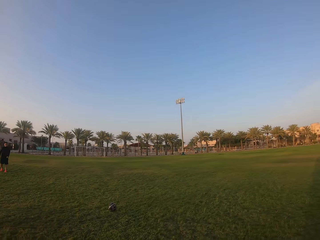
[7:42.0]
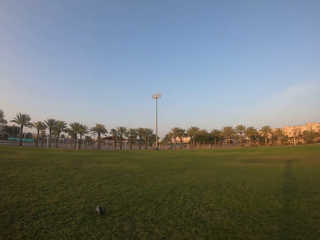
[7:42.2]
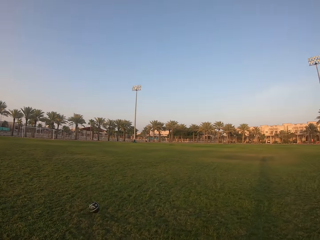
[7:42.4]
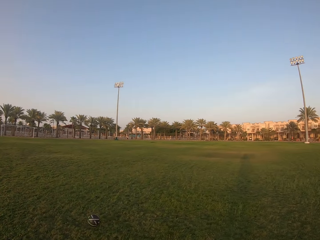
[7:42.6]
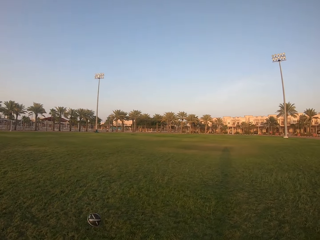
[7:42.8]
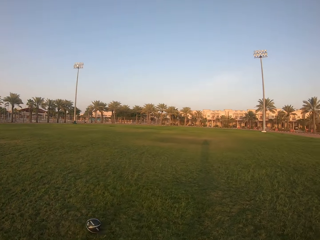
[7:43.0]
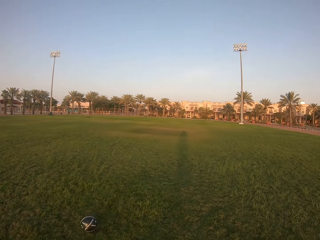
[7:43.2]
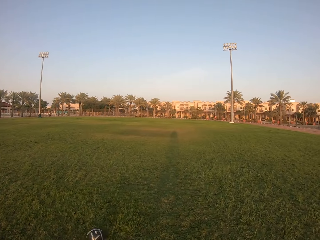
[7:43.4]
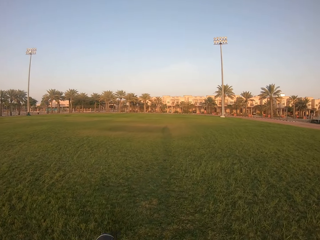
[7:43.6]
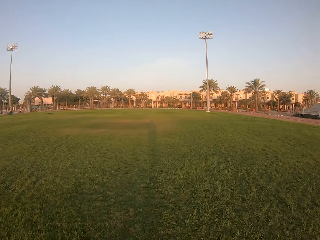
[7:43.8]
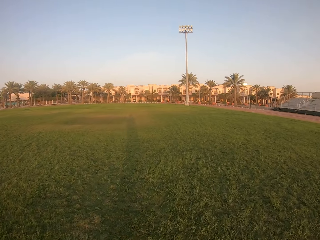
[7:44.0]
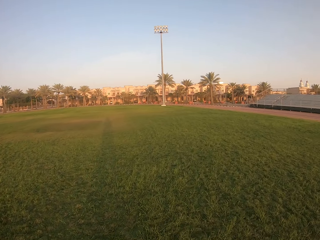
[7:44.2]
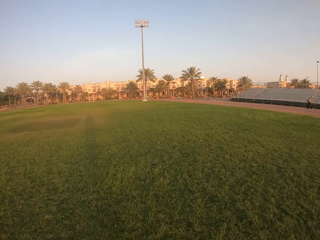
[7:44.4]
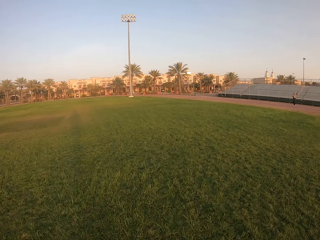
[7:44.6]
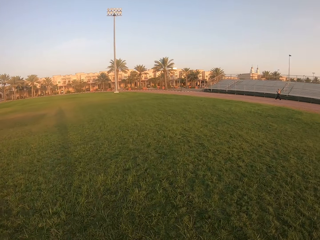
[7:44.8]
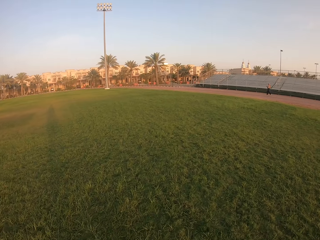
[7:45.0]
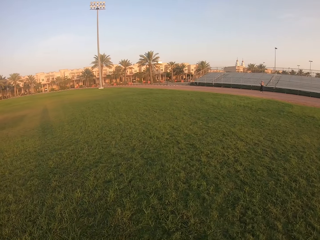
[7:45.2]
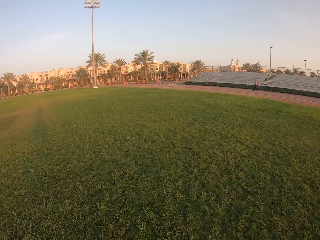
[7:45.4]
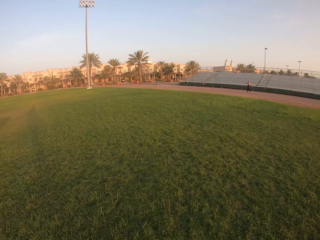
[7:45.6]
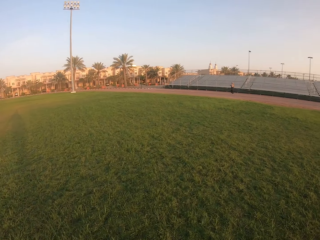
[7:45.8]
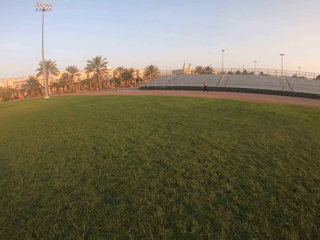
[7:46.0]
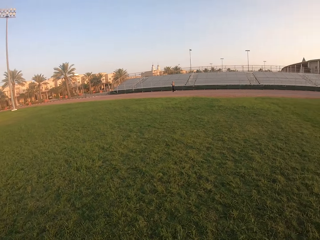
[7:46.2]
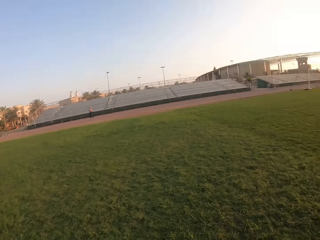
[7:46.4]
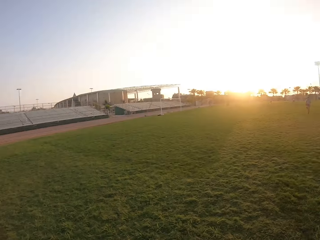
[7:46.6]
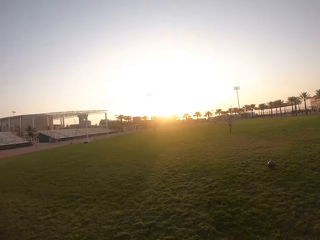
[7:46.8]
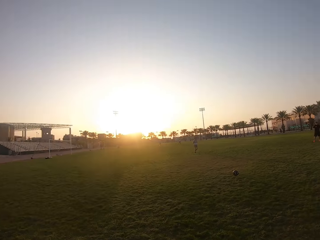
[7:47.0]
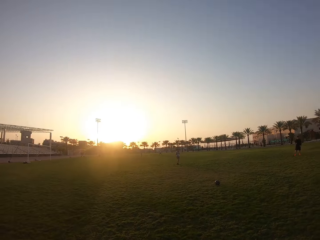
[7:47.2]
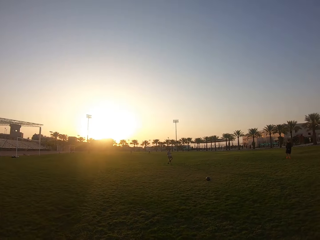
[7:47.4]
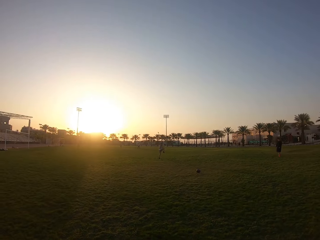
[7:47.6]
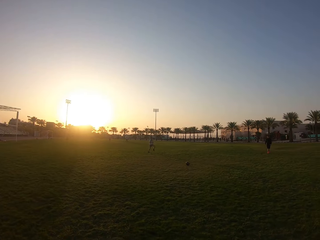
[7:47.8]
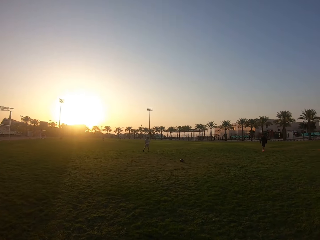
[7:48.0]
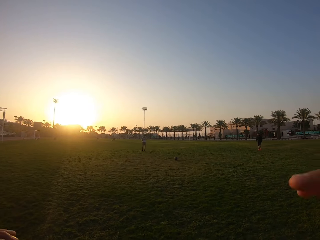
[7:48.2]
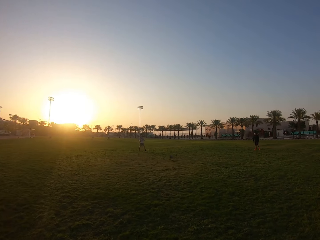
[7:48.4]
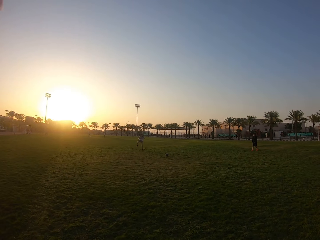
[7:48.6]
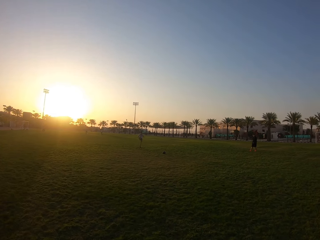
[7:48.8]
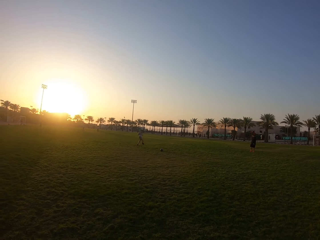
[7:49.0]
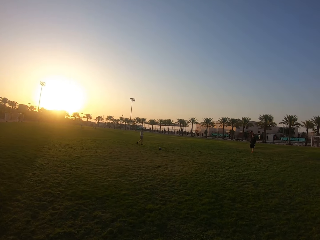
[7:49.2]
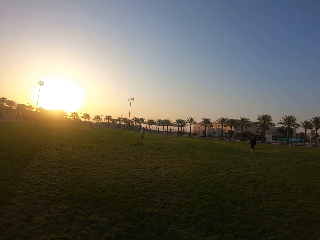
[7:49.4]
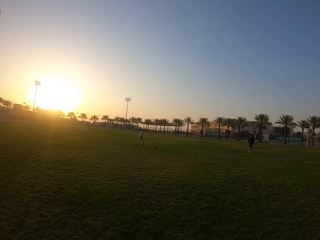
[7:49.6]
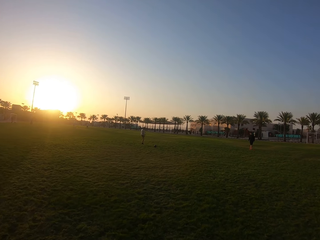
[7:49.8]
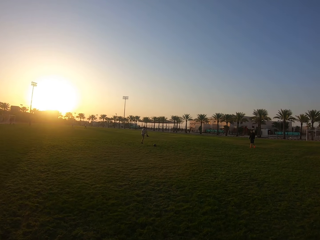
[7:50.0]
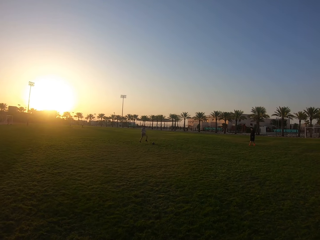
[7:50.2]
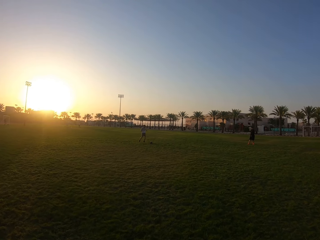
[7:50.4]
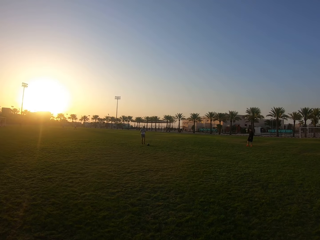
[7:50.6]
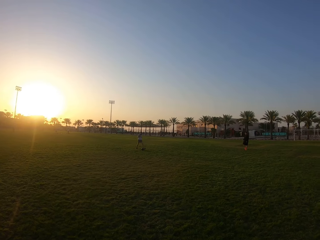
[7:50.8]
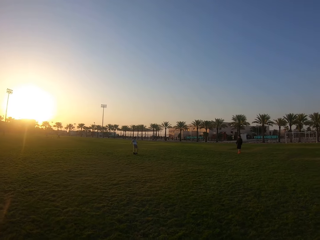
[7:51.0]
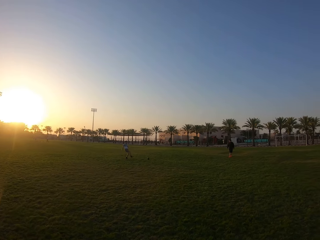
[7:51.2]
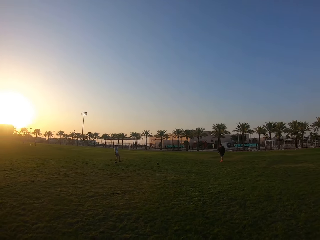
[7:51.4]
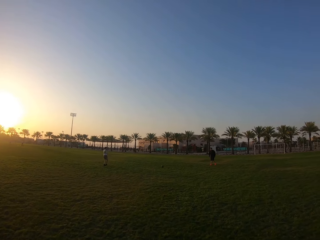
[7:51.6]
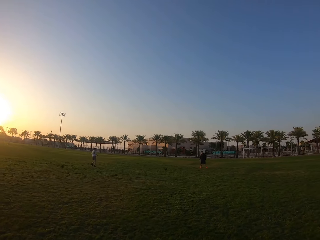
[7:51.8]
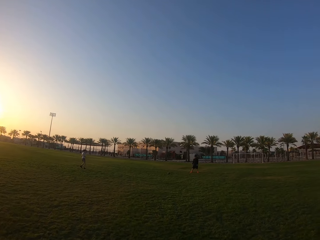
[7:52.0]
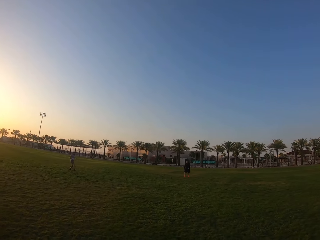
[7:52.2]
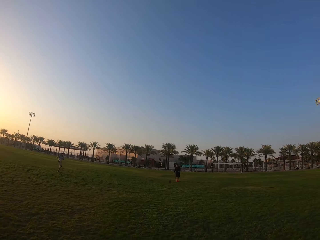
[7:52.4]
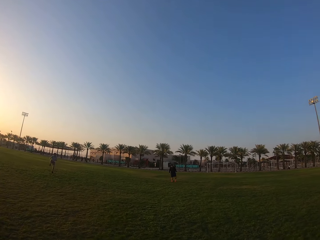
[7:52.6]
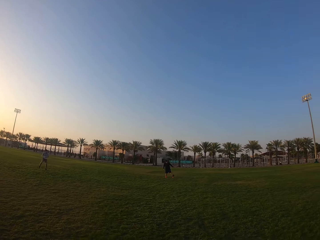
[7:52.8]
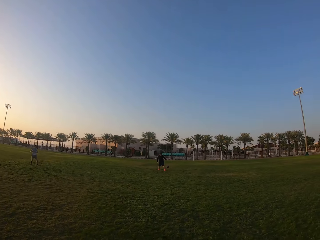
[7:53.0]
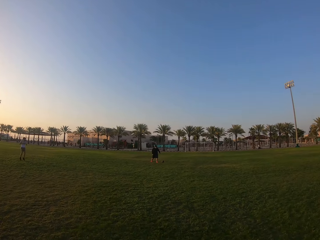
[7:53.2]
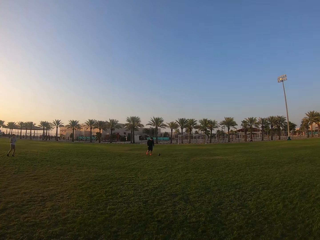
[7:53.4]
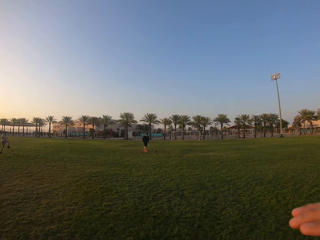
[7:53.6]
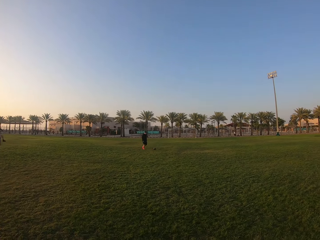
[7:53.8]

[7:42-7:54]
A man passes the ball to the camera wearer. The camera wearer kicks the ball to the man. The man kicks the ball to another man.

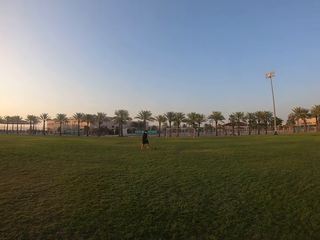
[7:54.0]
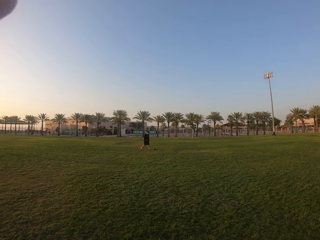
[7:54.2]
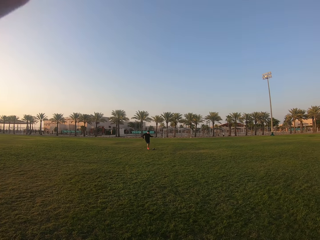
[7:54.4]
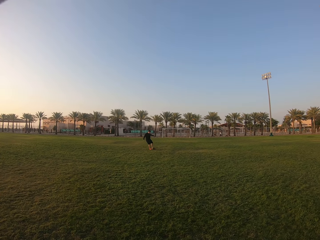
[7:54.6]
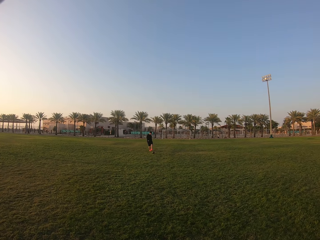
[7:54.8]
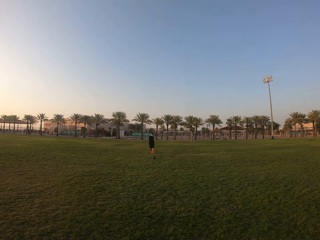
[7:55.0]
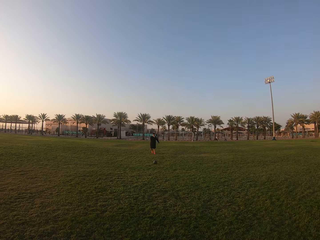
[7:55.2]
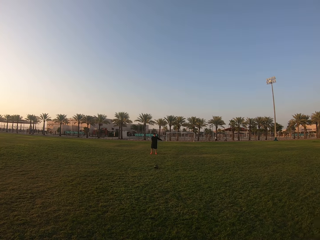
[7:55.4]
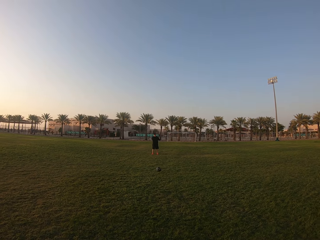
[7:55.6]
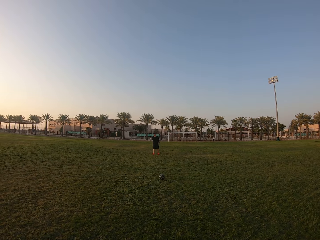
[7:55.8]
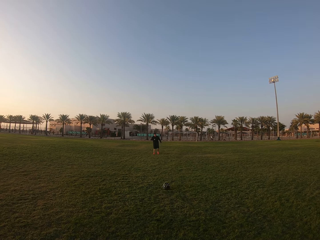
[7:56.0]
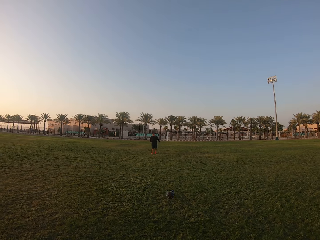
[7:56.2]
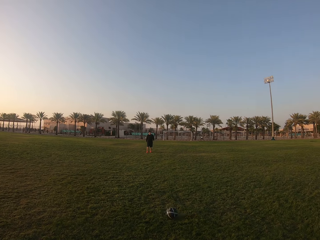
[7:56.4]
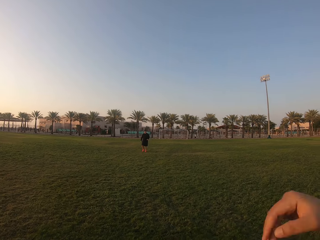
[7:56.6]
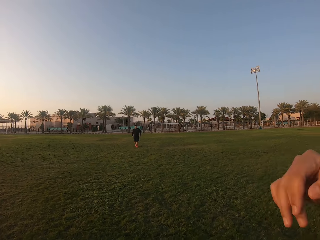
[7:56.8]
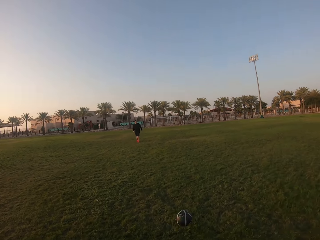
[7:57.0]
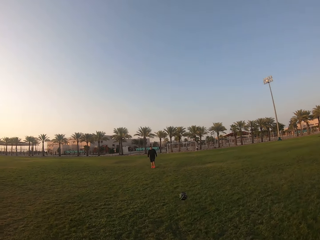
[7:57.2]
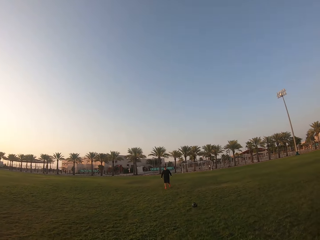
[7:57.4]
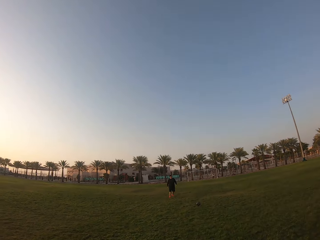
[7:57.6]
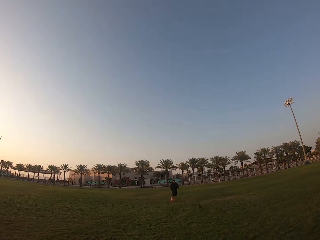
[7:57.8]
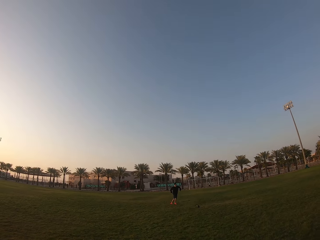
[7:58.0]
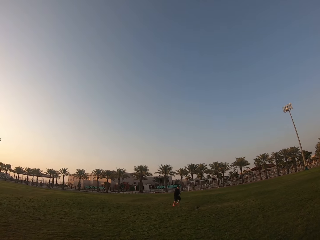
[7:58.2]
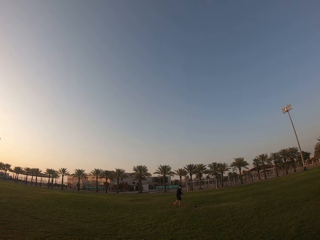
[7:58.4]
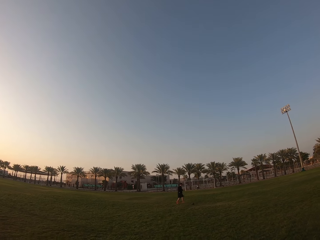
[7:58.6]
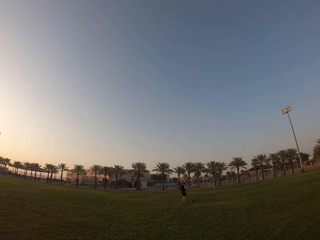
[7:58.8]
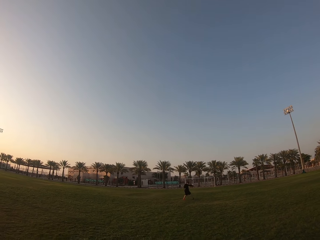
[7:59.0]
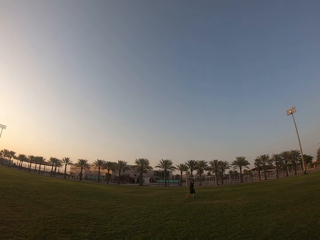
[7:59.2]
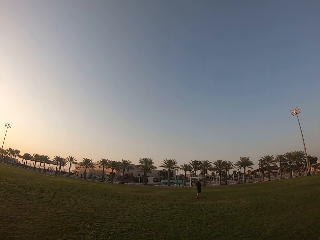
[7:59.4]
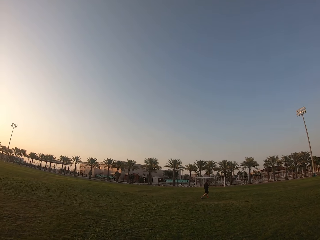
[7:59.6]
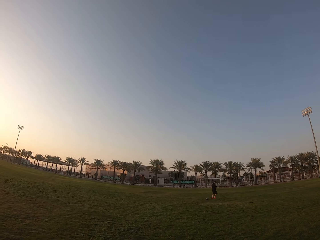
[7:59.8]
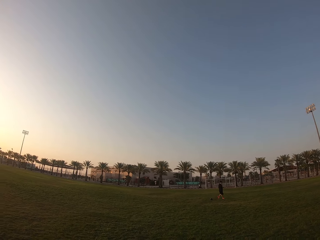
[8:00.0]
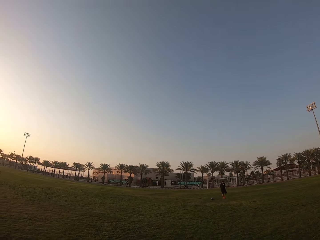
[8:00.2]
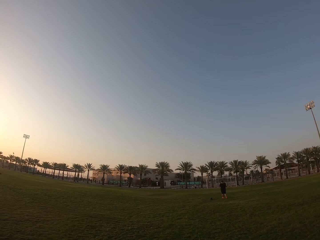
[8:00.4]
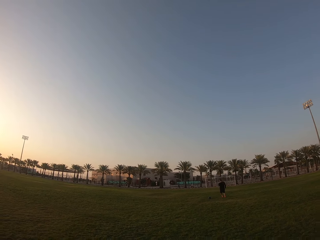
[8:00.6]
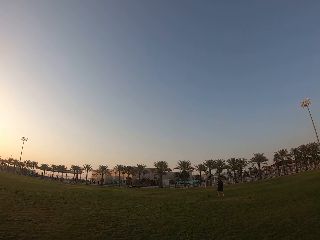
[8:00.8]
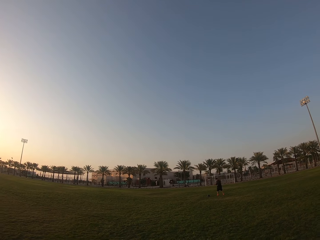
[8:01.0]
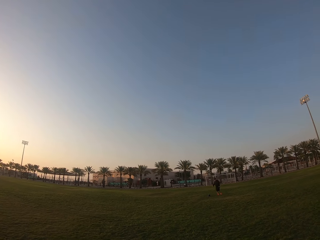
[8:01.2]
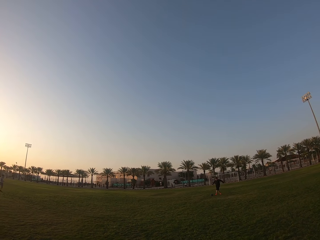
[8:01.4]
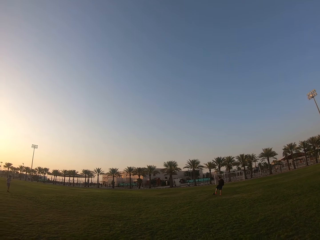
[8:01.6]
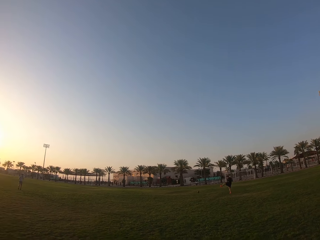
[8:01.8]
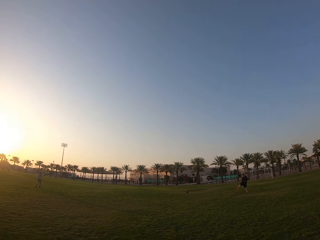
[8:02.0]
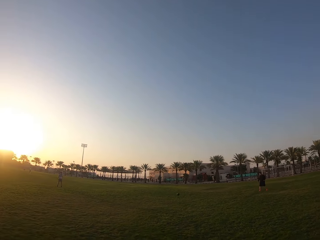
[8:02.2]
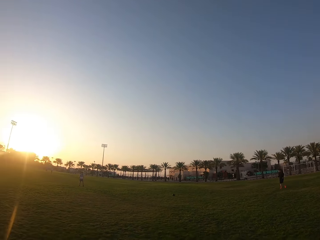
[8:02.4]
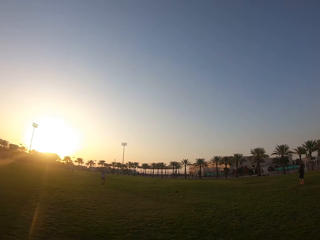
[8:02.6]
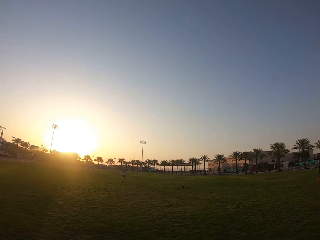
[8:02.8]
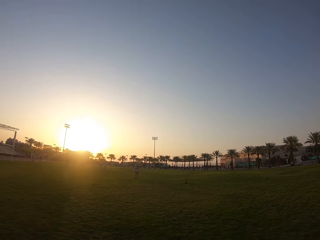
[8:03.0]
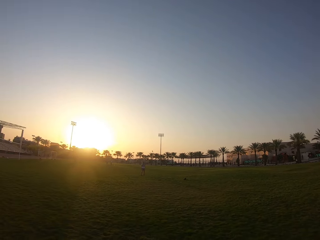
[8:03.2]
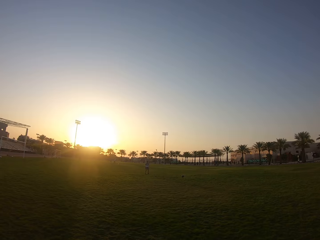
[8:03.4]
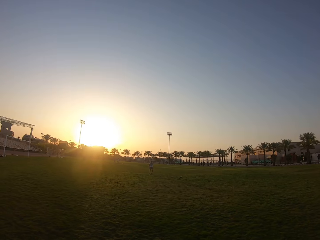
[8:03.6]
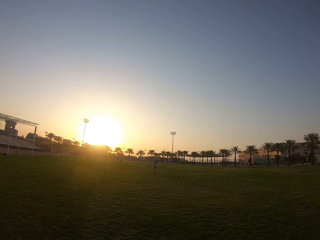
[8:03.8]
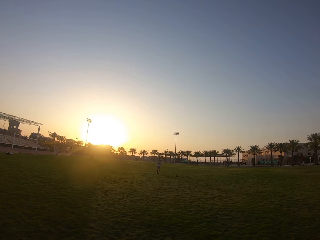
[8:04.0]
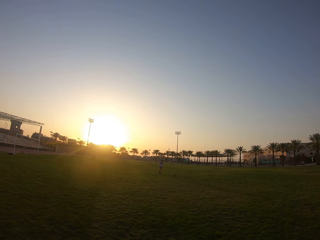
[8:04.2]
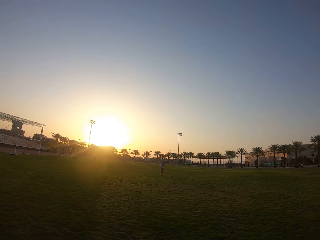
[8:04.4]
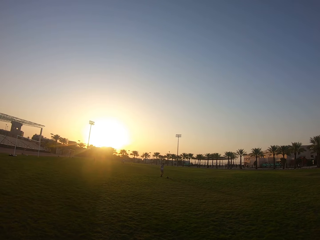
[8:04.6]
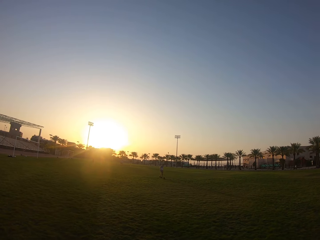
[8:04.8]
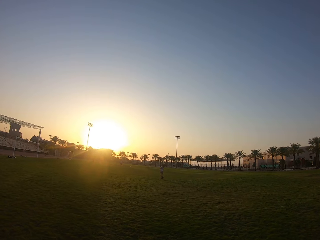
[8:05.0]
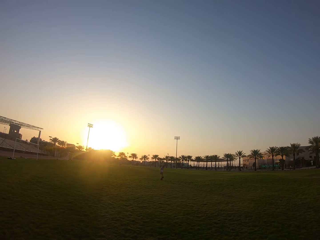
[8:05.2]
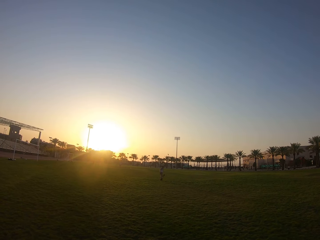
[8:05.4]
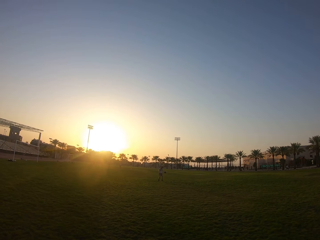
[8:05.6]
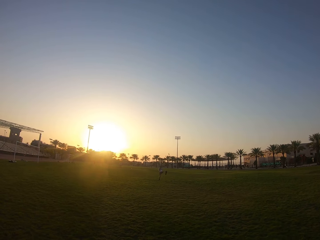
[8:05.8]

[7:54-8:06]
A man kicks the ball to the camera wearer. The camera wearer kicks the ball to the man. The man kicks the ball to another man.
